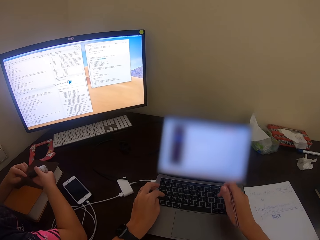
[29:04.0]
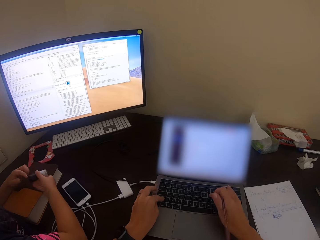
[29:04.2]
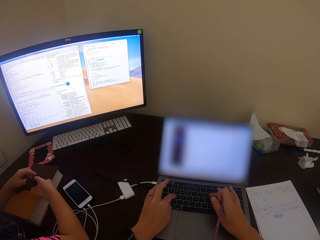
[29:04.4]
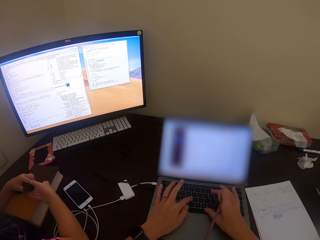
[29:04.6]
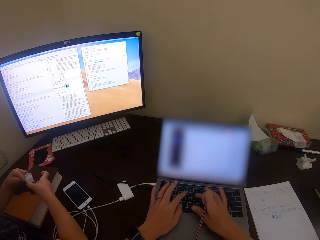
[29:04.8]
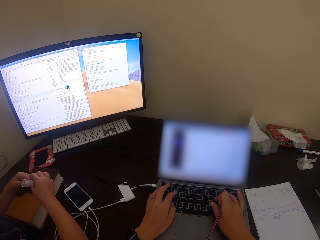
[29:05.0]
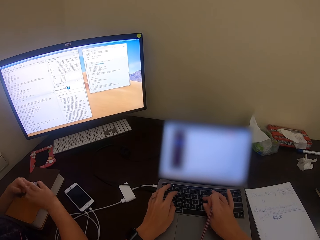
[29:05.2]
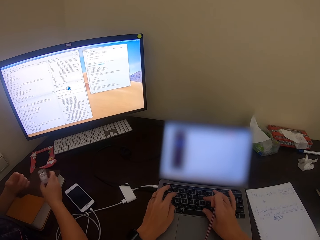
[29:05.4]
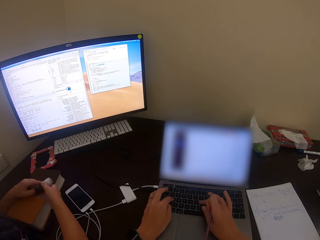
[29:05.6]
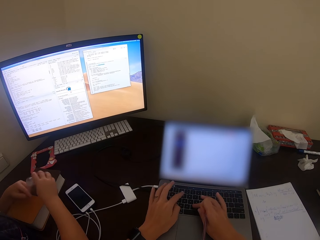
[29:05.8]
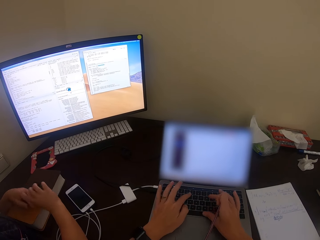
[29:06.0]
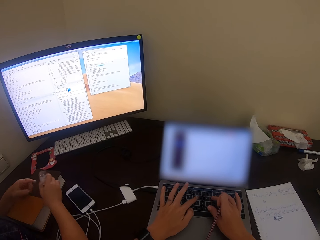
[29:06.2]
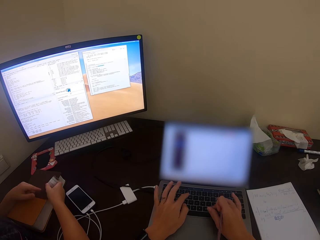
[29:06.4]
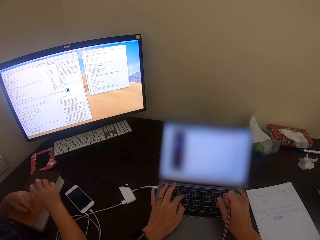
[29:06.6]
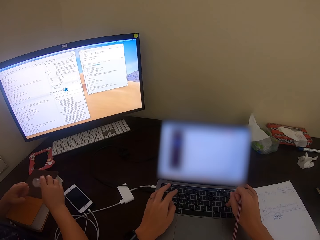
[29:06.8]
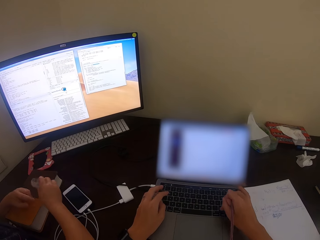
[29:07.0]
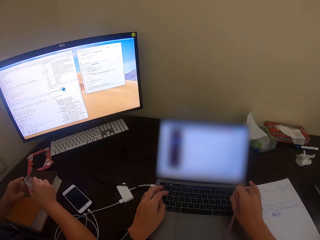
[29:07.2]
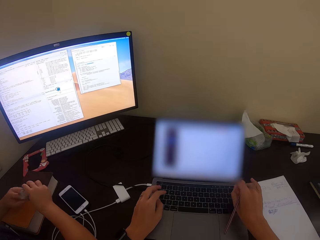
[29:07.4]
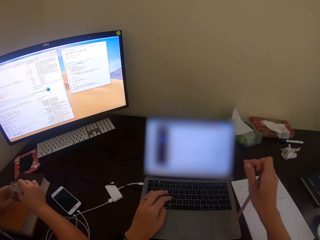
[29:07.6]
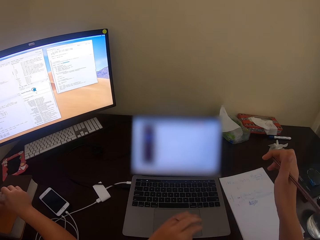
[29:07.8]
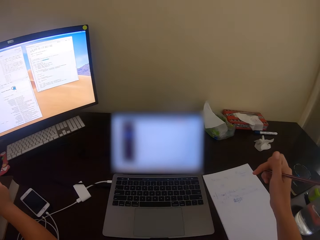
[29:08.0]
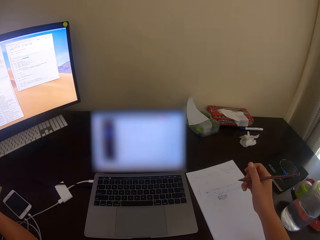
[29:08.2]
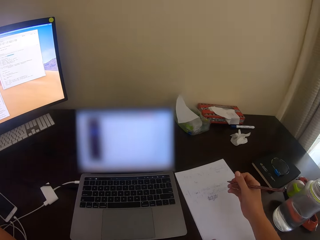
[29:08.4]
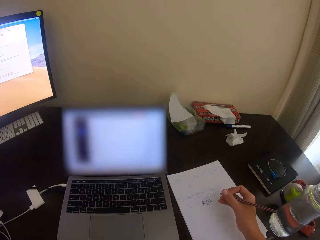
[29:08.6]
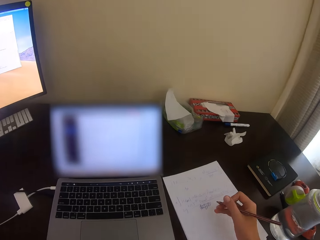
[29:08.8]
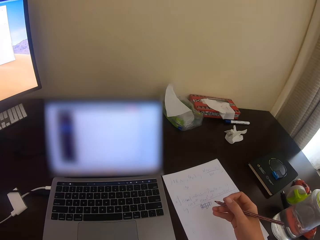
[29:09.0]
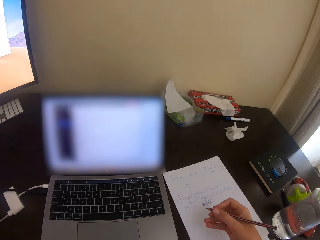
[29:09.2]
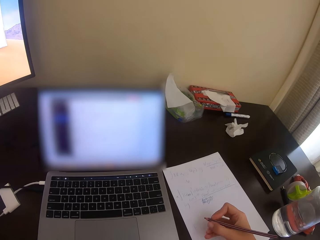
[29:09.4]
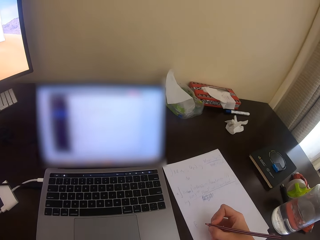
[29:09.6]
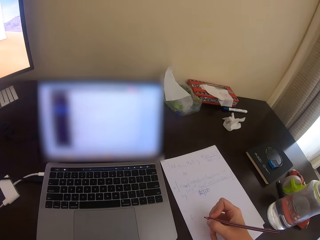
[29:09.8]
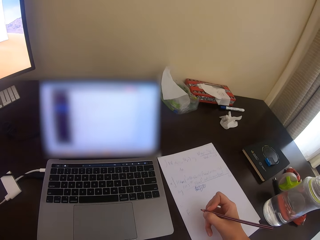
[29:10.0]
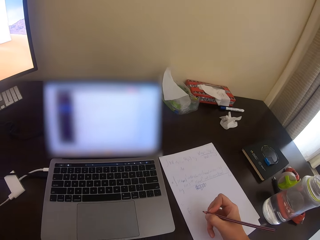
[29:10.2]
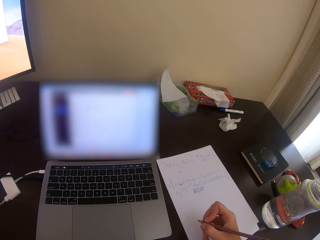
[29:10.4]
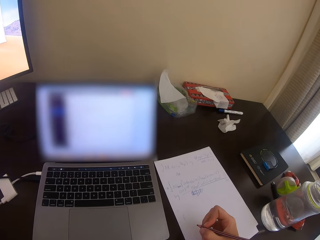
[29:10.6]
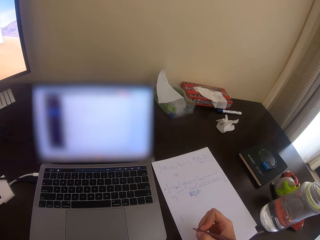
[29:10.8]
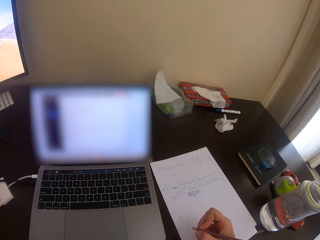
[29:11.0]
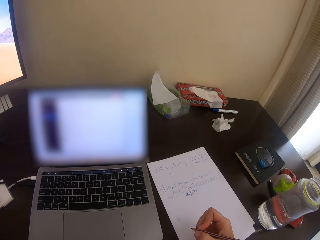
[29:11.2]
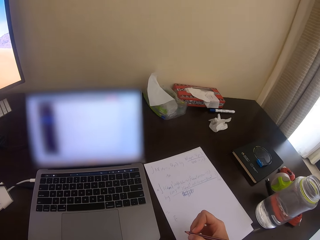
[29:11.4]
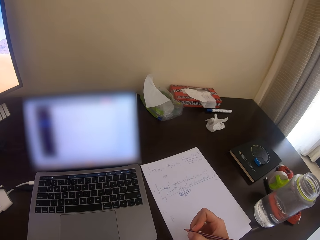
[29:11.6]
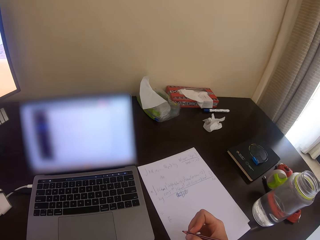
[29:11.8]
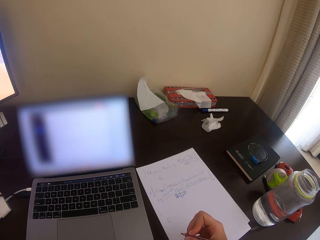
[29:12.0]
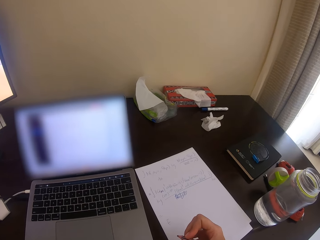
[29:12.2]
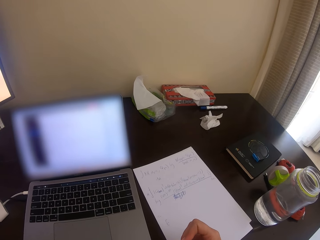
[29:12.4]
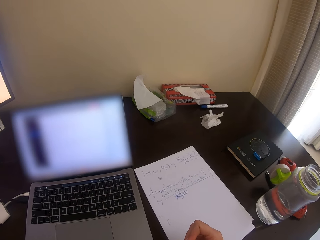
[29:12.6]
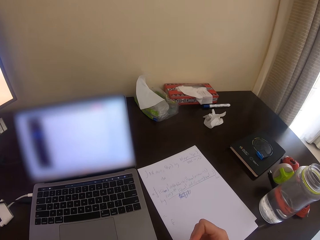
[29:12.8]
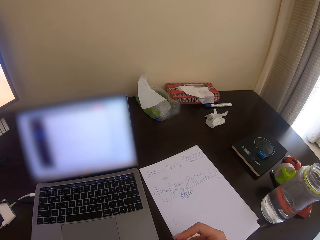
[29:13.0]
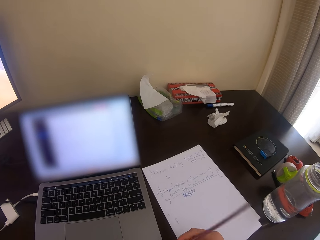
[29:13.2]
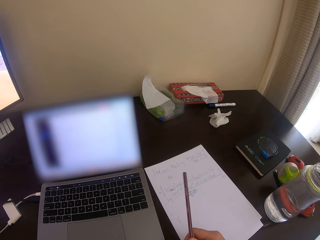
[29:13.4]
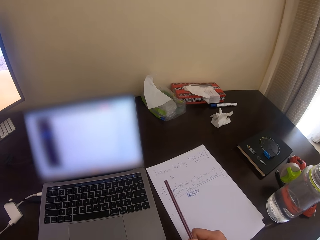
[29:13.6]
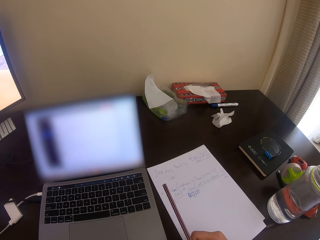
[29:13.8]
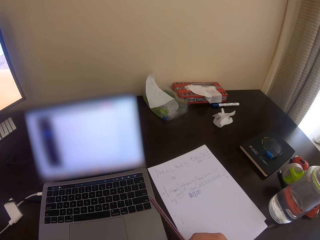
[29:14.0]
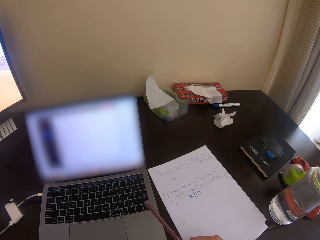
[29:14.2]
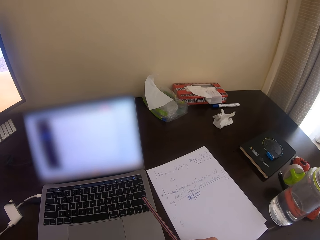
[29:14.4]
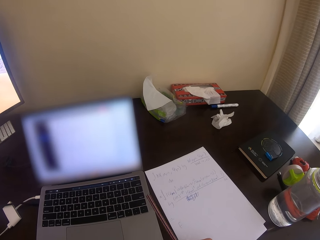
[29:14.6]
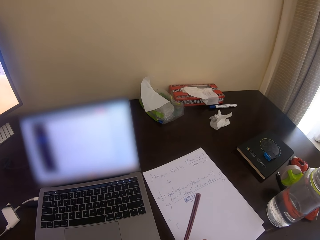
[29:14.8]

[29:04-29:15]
A man moves the hand. The camera wearer uses the laptop. They write on the paper.

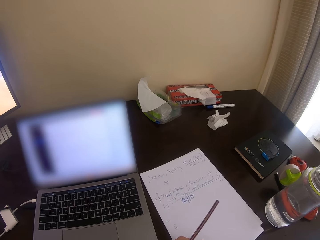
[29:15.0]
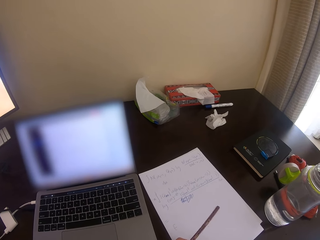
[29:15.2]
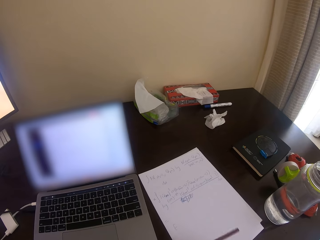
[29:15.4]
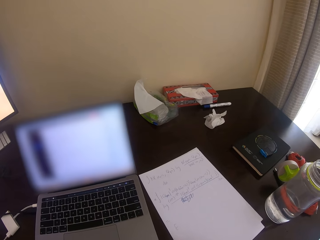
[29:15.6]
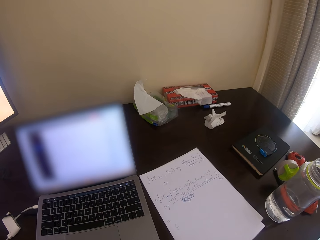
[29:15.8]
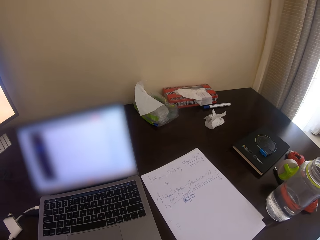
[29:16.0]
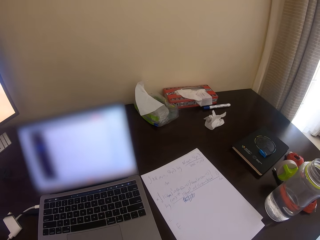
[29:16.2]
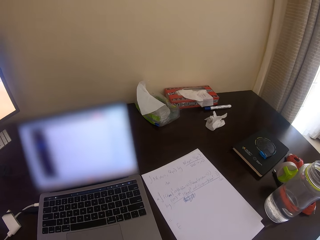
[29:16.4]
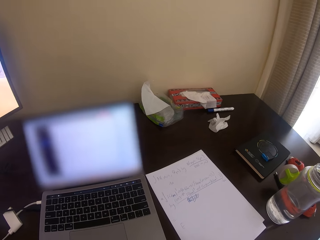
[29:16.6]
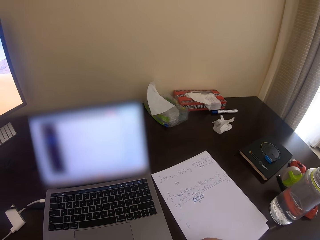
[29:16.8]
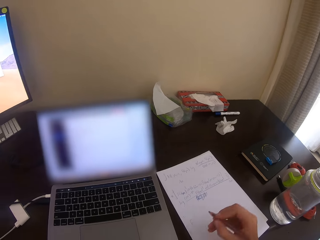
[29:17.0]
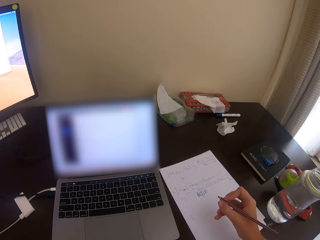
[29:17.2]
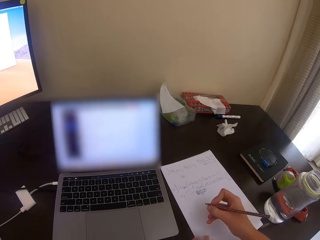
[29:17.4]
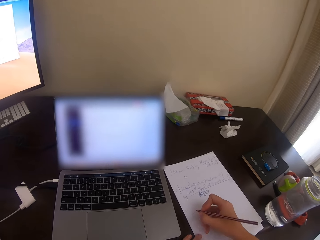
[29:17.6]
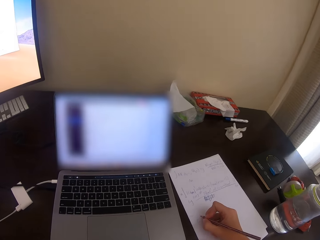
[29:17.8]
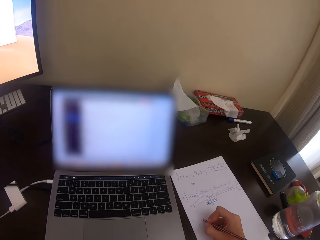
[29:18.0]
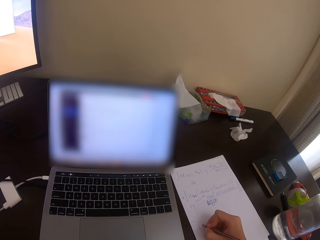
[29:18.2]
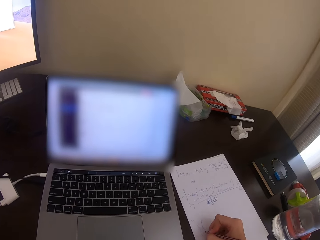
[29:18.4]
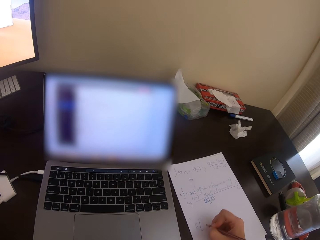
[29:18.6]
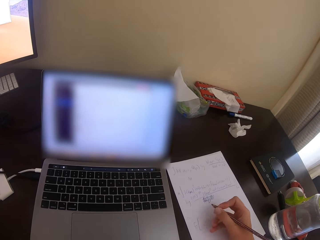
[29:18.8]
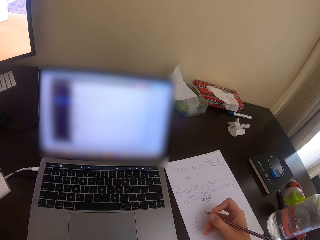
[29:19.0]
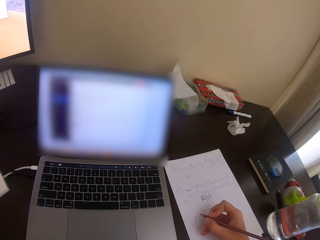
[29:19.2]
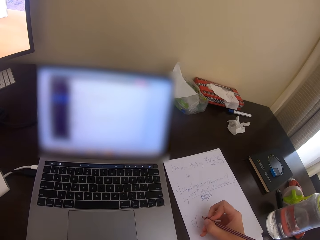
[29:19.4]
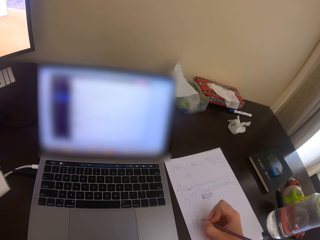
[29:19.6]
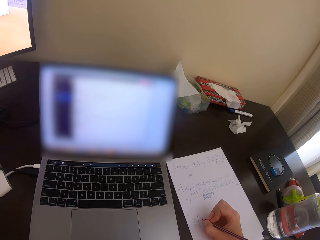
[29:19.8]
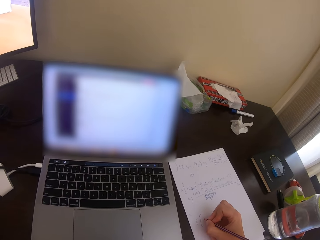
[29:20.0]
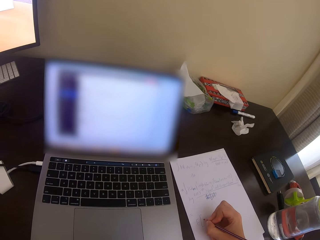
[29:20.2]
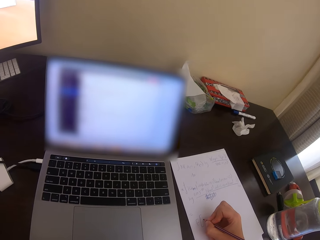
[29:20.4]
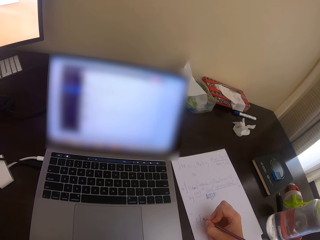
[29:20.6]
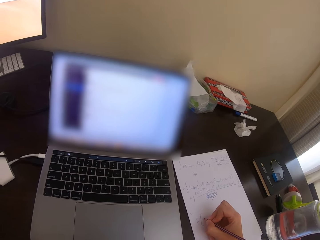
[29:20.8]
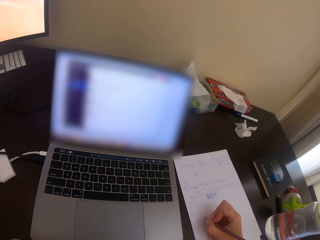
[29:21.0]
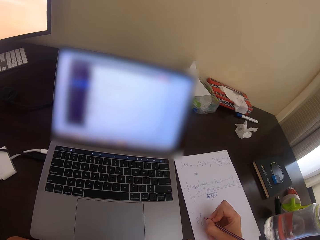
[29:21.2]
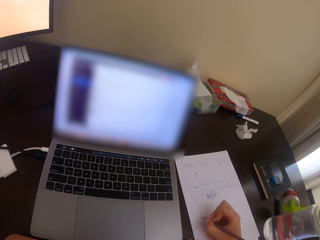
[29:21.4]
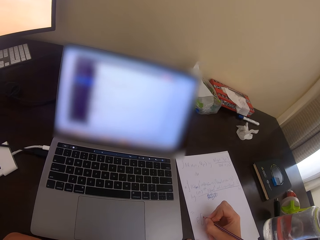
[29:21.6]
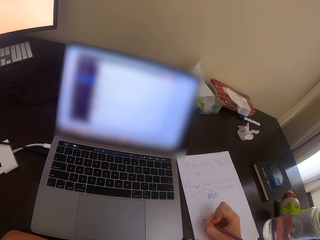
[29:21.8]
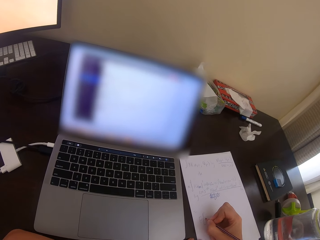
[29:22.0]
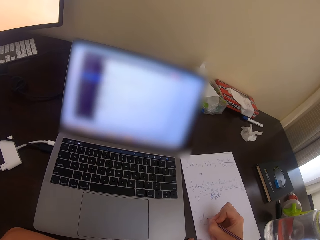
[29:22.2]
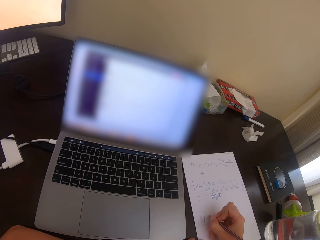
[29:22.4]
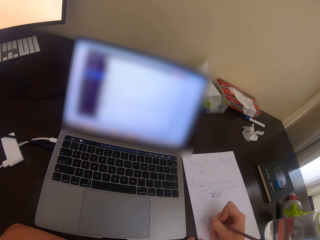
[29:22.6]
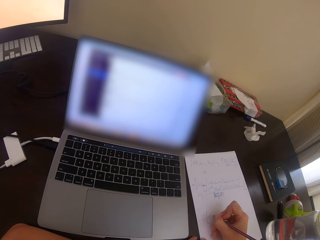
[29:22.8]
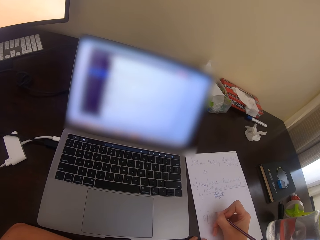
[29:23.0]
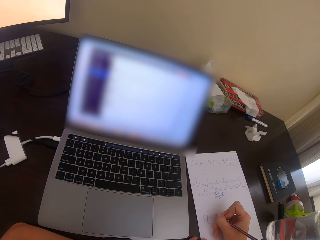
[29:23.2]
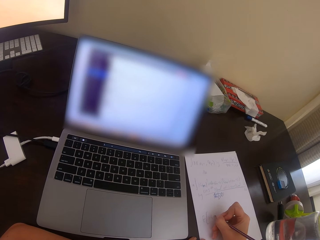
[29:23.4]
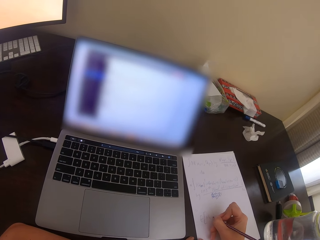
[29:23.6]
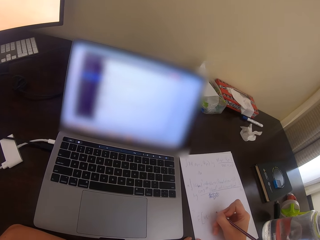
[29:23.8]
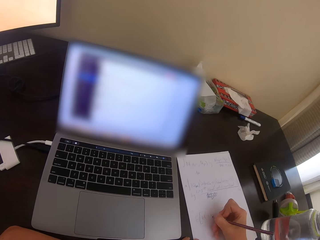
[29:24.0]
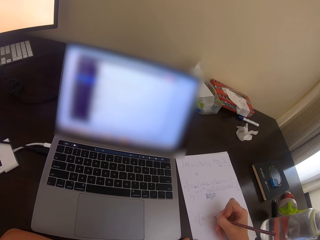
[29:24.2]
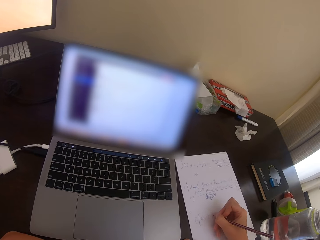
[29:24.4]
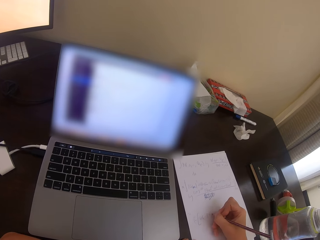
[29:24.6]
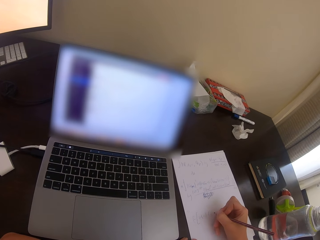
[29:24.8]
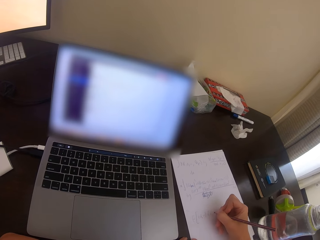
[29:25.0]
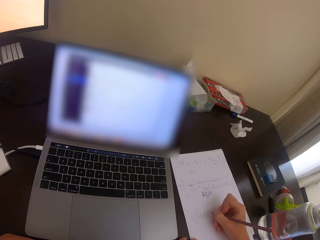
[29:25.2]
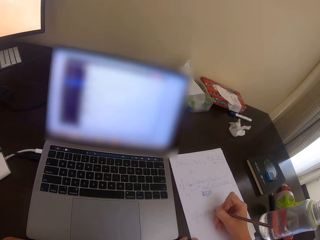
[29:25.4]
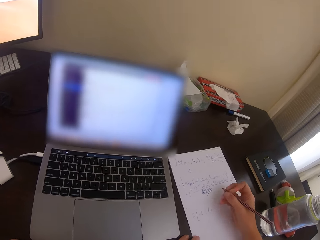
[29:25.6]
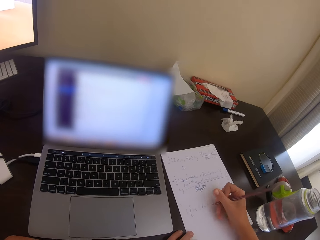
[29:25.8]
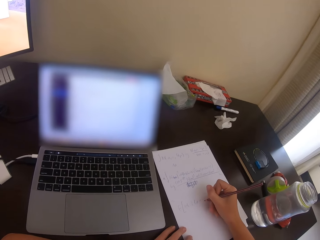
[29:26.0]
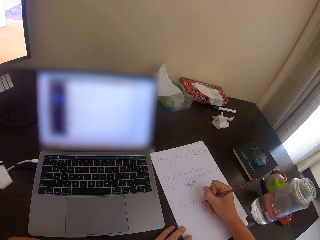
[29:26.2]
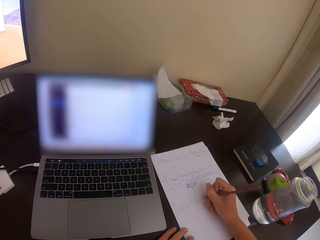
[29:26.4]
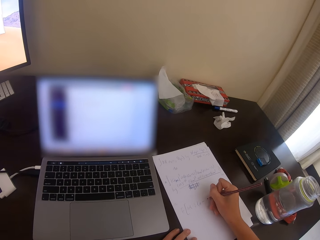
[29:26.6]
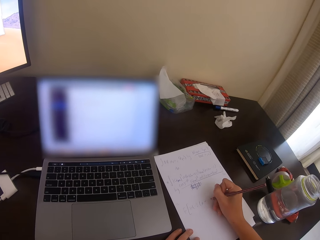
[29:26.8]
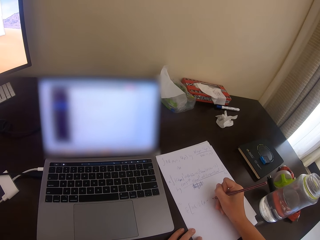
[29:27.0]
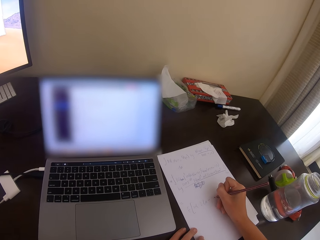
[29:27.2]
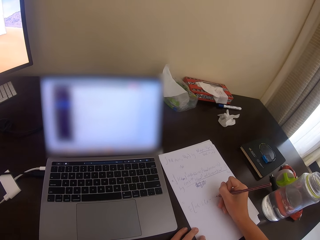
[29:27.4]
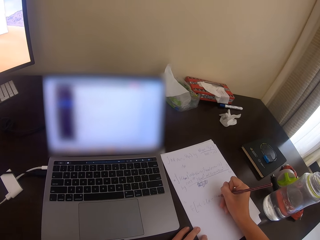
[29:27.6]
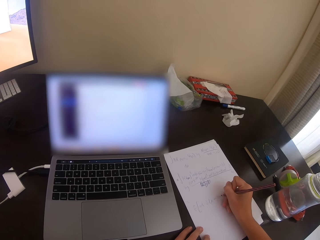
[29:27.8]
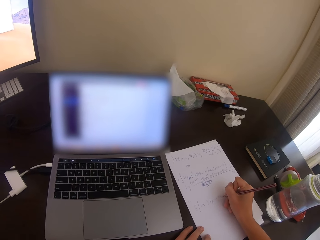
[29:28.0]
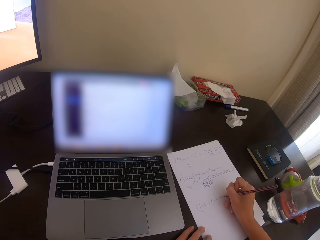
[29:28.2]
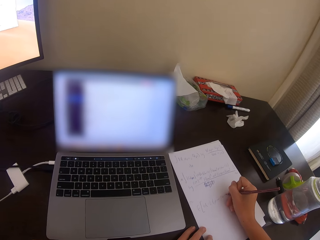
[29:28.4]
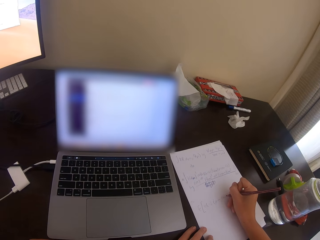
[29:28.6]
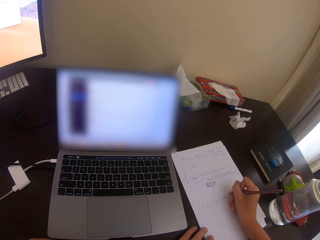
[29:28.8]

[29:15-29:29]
The camera wearer looks around. They write down.
